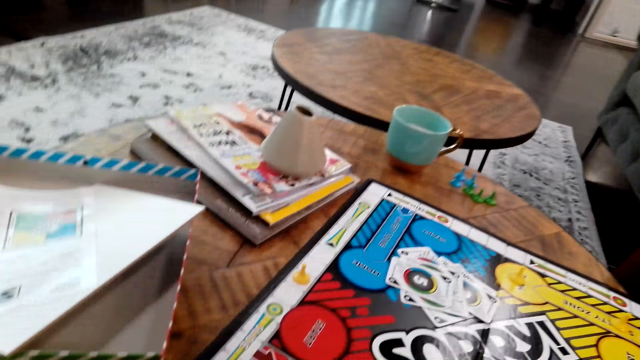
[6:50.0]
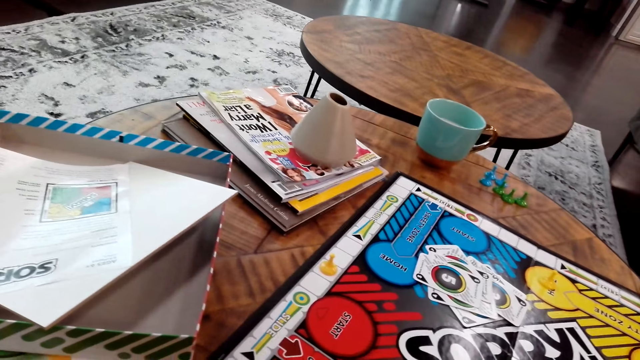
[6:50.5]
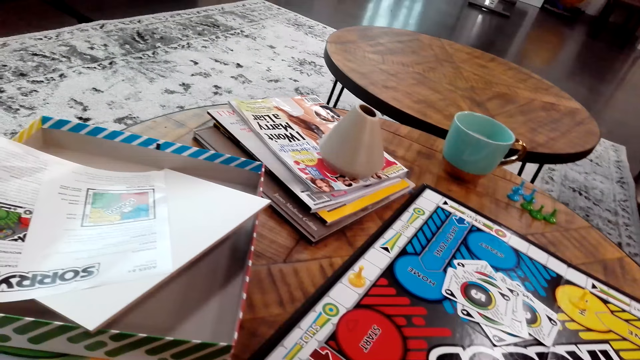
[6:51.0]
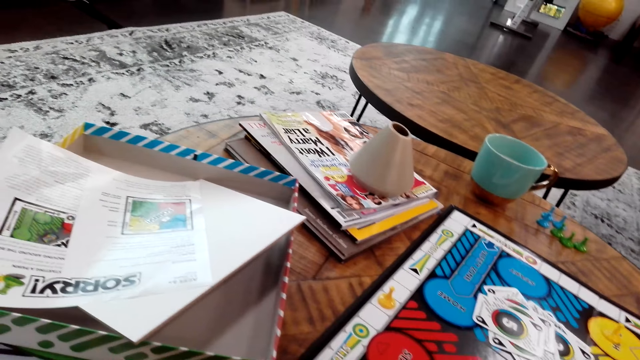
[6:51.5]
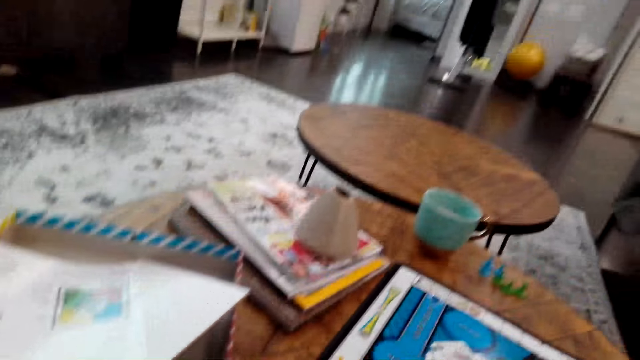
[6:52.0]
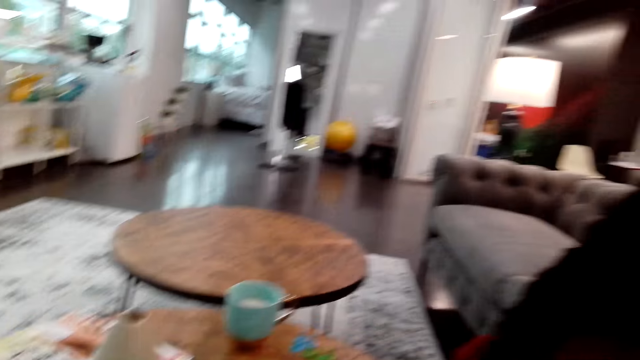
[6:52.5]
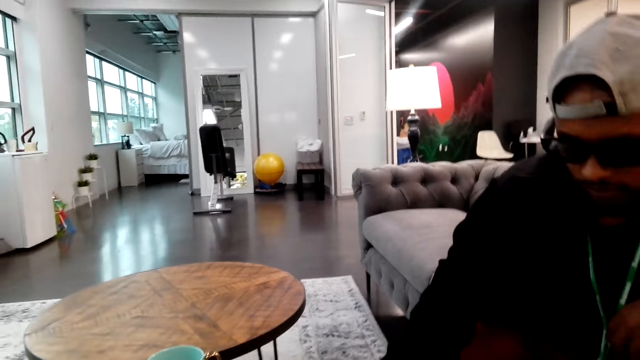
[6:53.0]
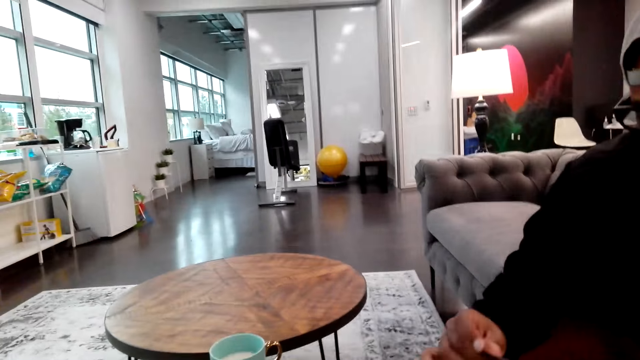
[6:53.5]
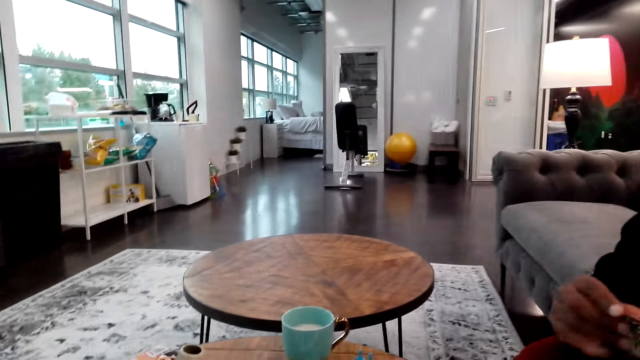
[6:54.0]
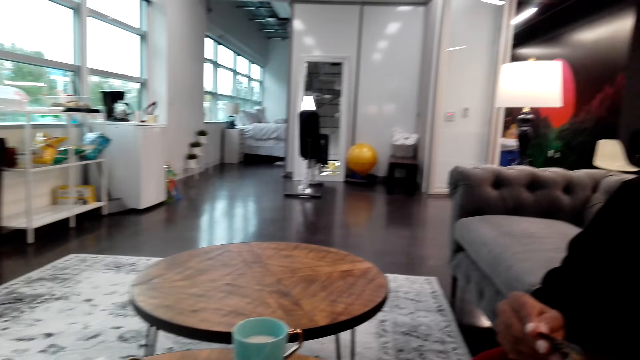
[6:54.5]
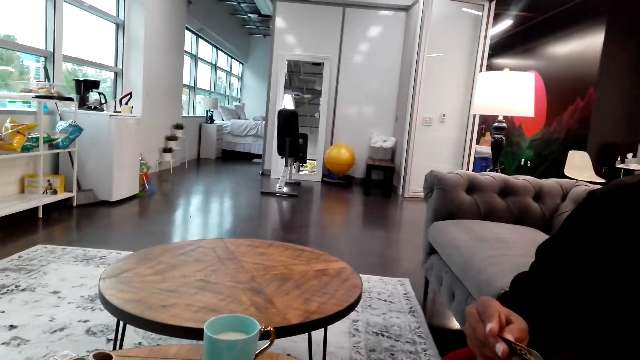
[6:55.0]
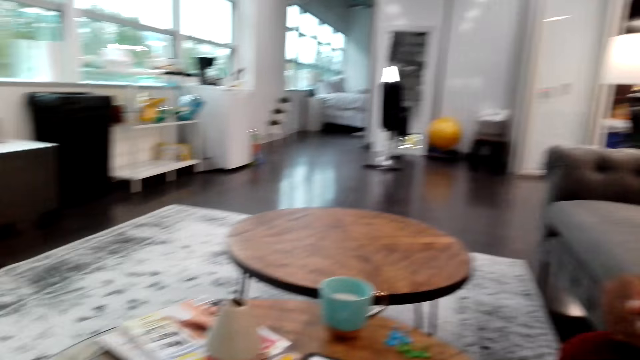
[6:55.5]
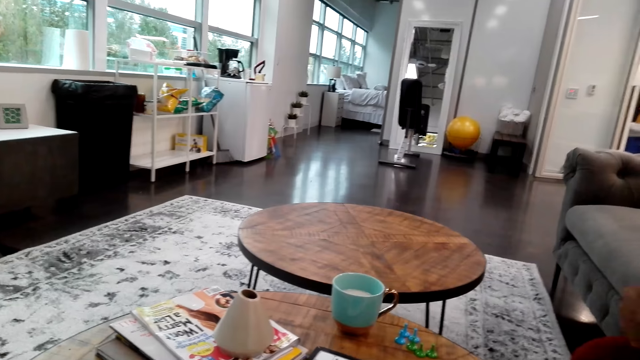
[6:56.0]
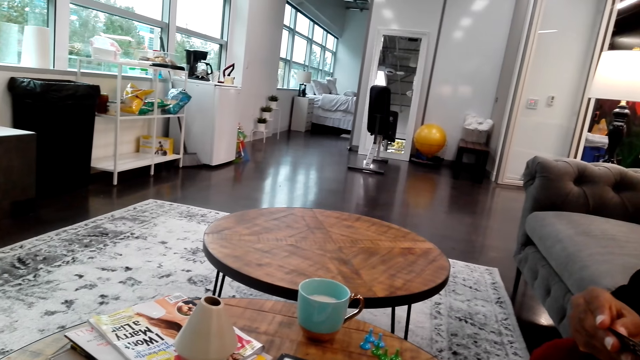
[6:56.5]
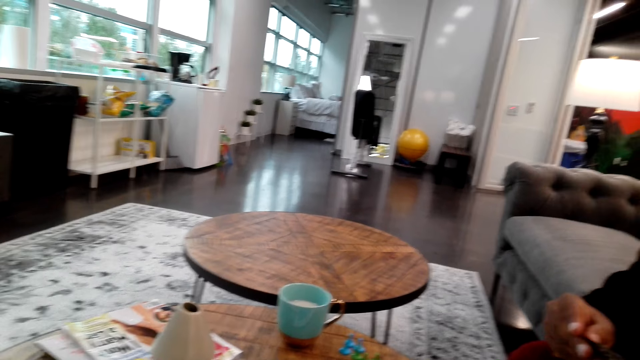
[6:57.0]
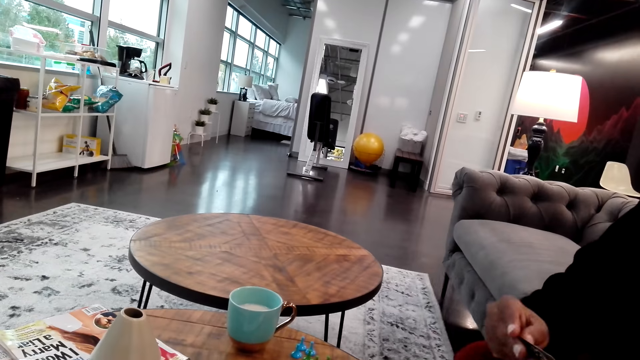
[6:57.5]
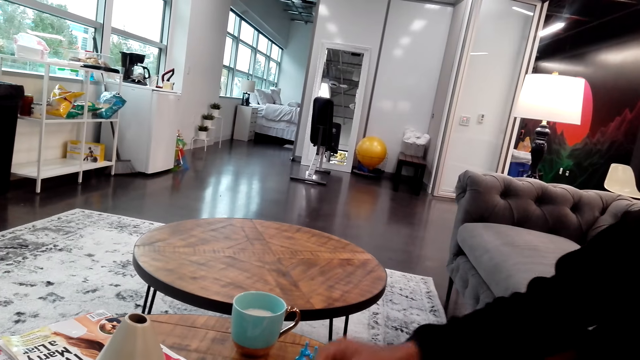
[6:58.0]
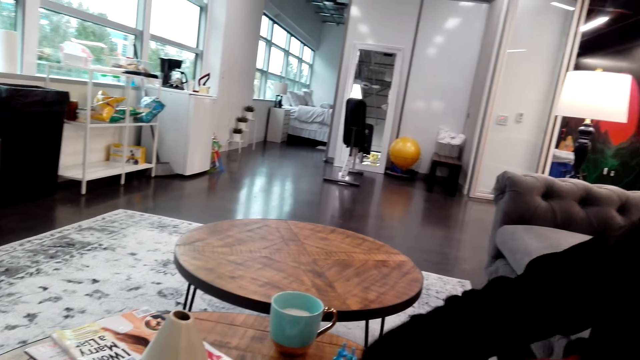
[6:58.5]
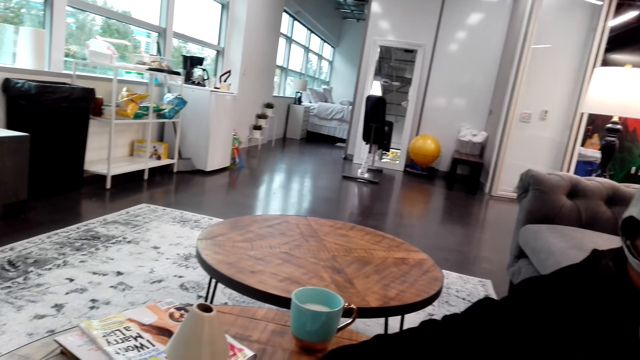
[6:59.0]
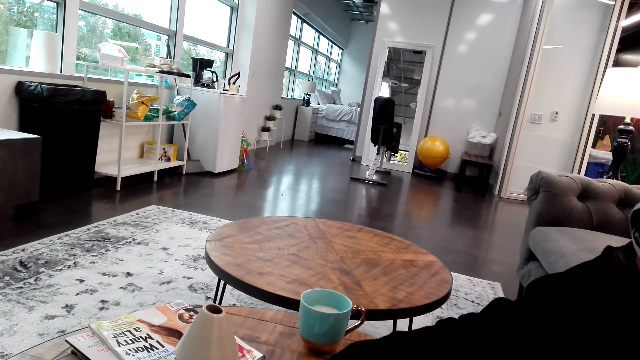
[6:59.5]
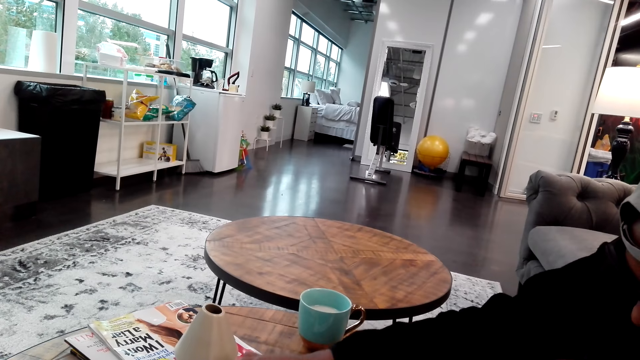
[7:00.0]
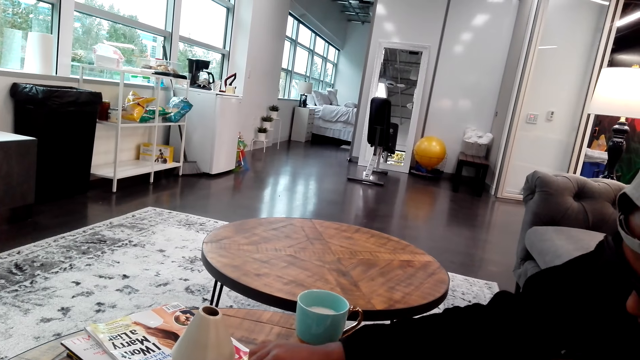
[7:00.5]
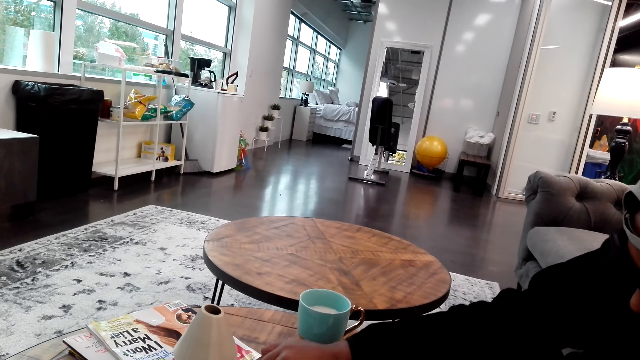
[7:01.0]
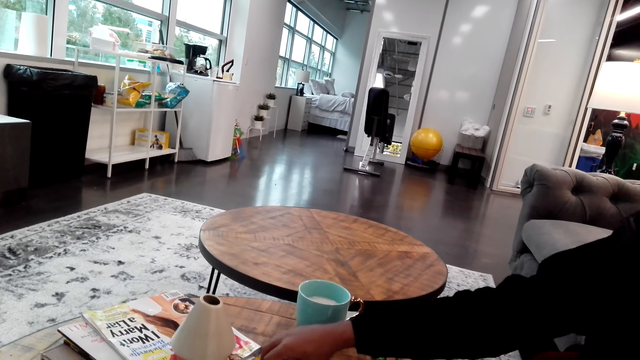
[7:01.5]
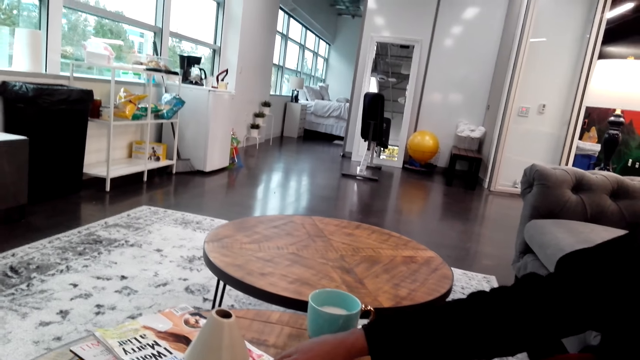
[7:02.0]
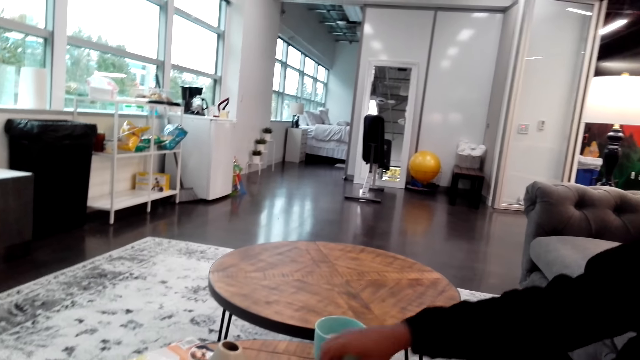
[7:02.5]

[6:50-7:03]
The camera wearer moves the chessman. A person looks at the card and moves the chessman.

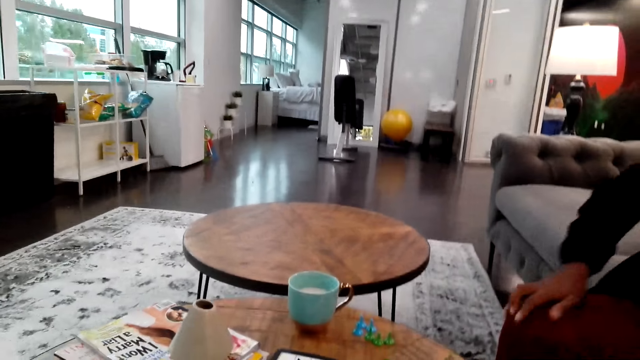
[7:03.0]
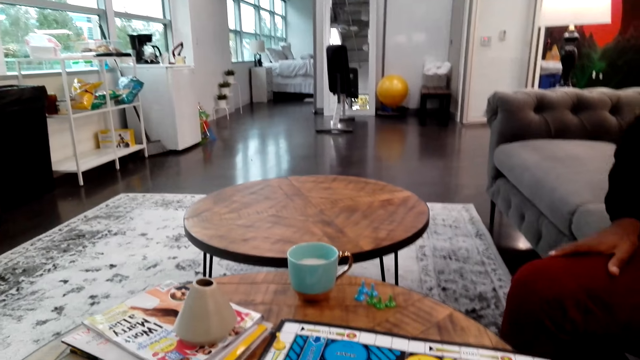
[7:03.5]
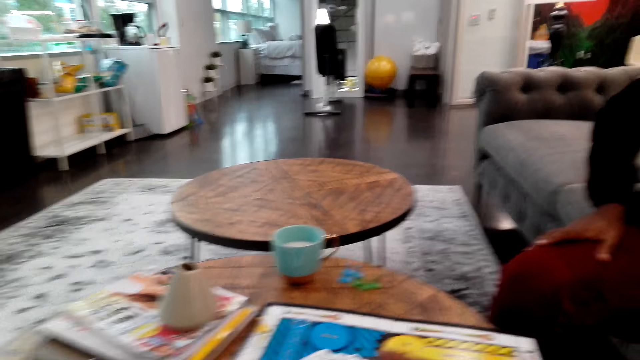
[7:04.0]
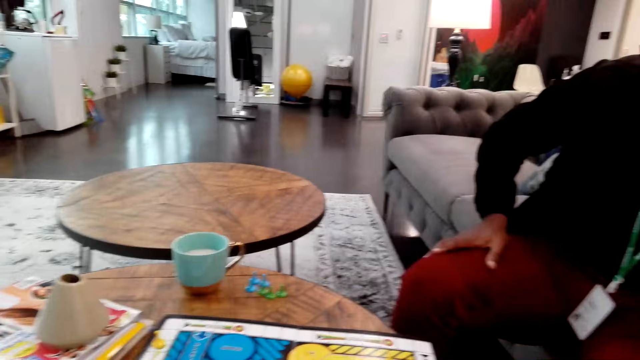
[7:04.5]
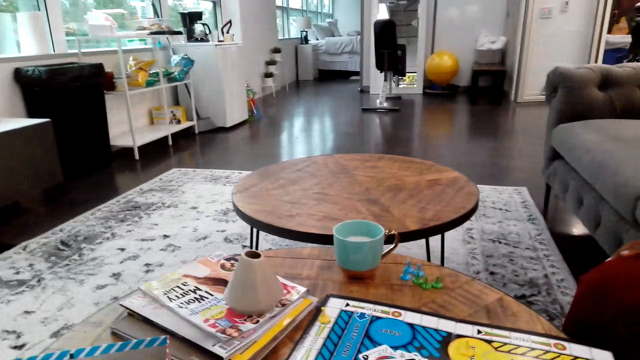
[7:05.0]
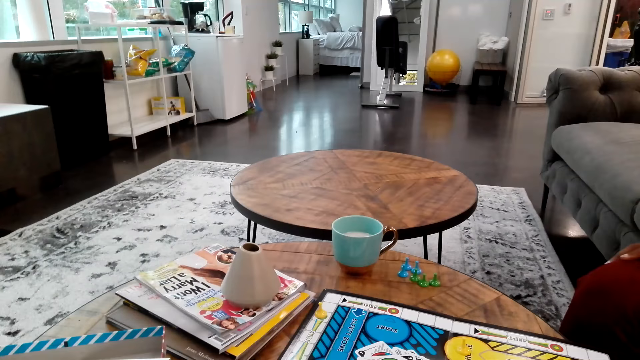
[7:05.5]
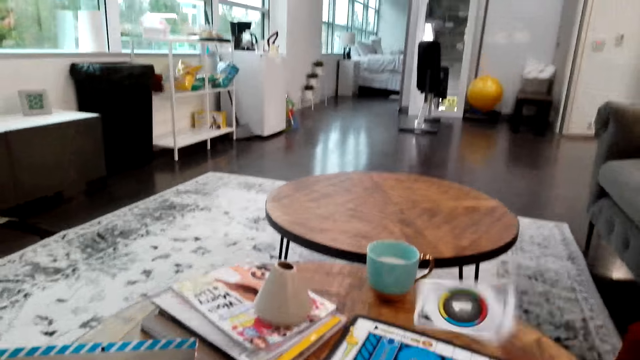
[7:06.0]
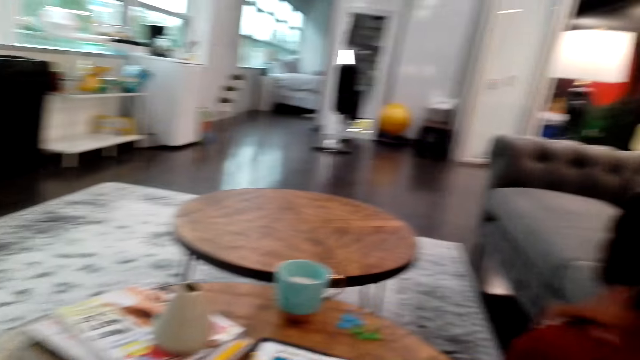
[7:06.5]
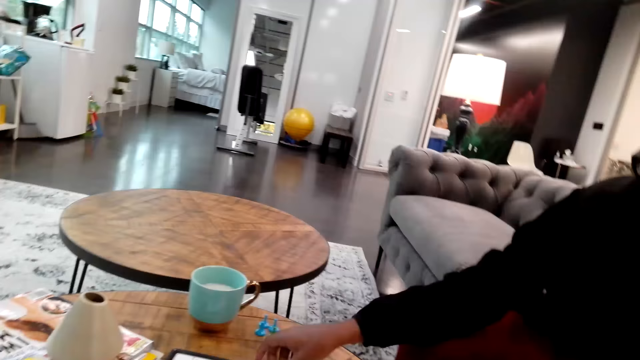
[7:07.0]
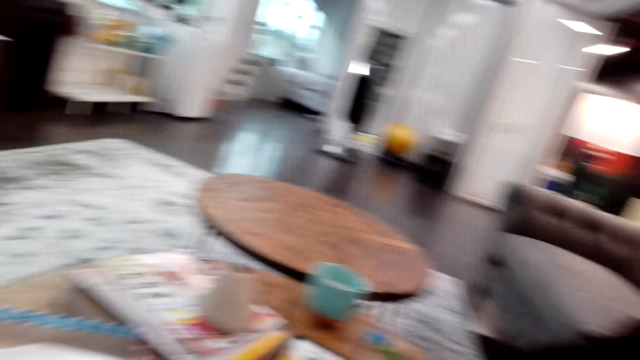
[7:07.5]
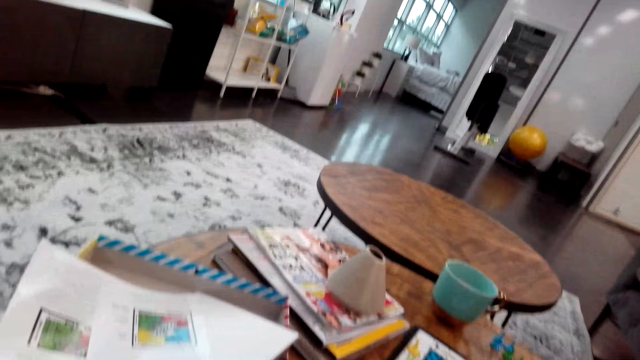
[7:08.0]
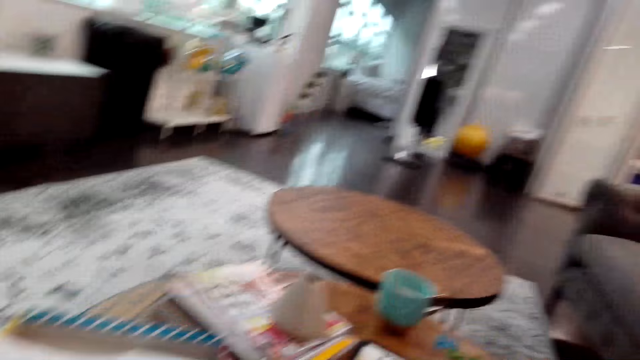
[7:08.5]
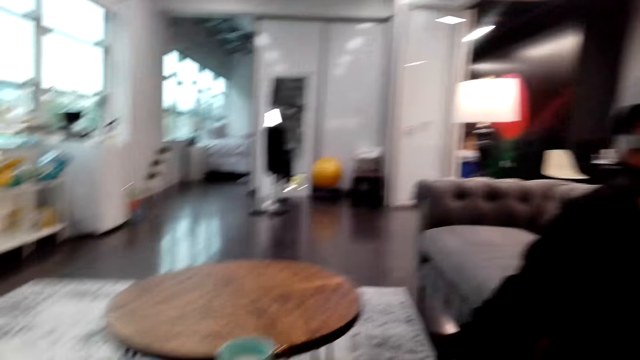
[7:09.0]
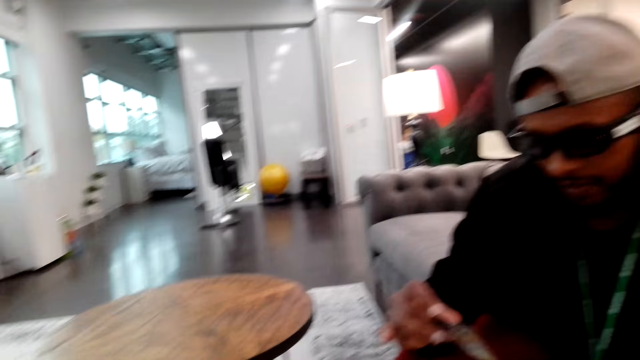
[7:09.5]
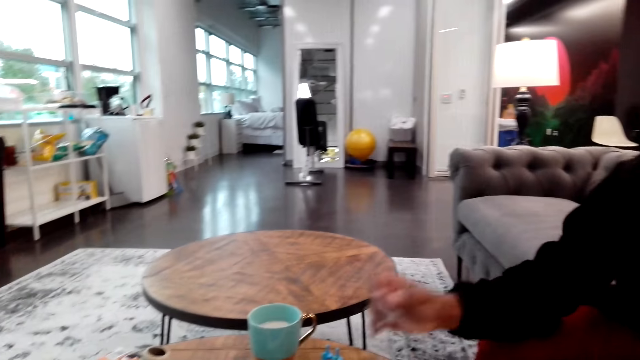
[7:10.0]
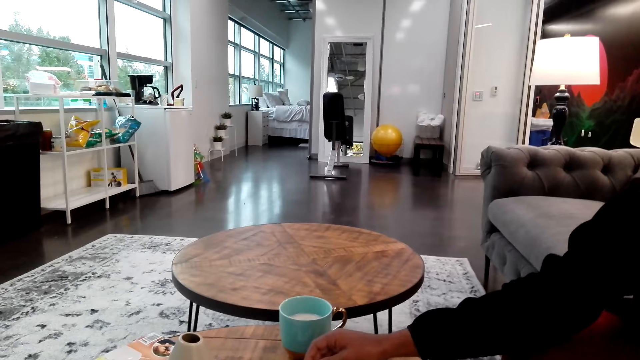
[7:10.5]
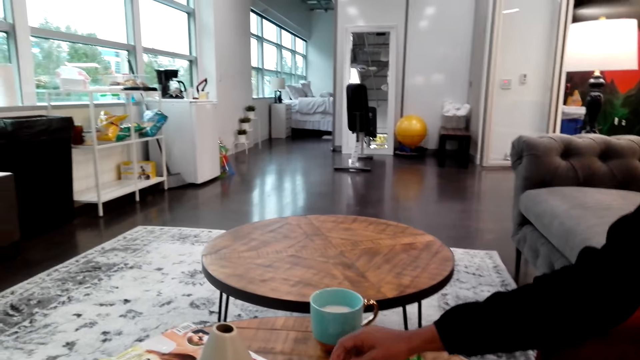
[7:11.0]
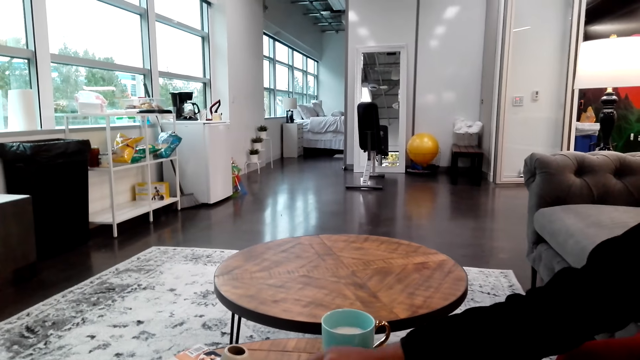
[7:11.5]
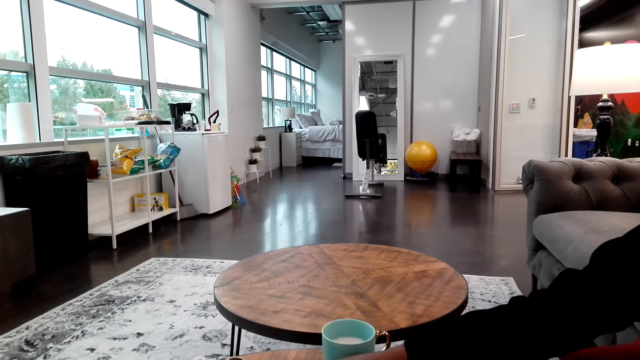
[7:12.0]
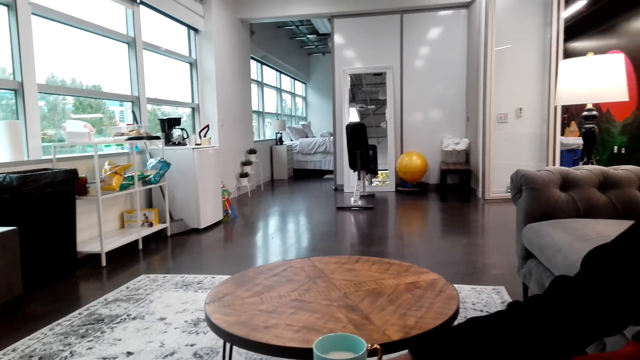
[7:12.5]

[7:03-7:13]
The camera wearer places down a card. A man picks up the card. The man moves the chessman.
